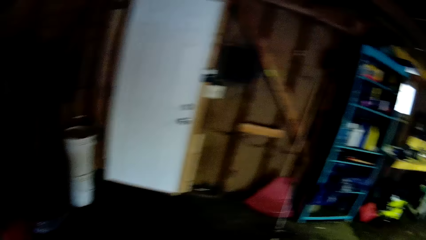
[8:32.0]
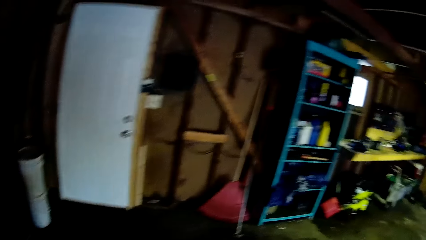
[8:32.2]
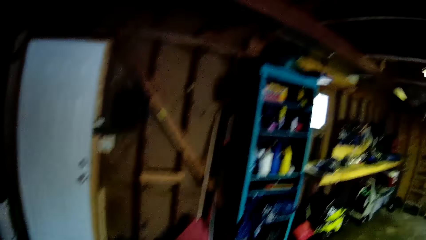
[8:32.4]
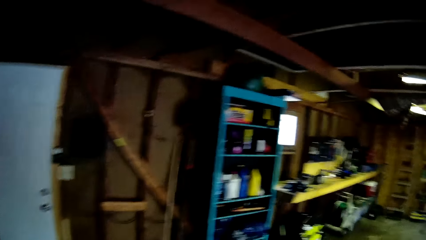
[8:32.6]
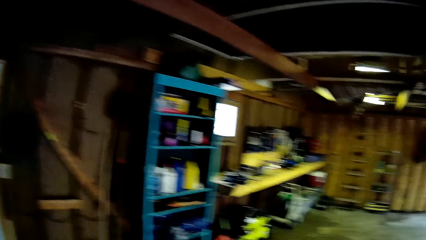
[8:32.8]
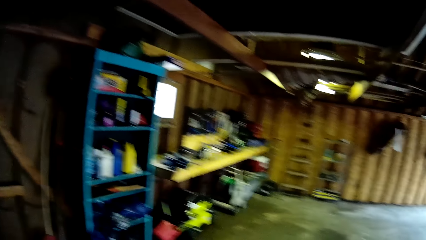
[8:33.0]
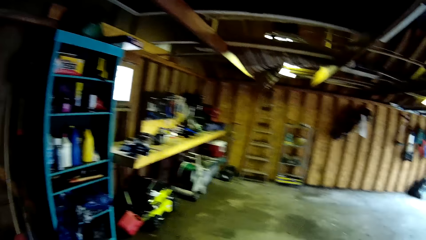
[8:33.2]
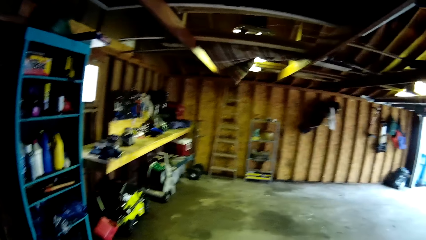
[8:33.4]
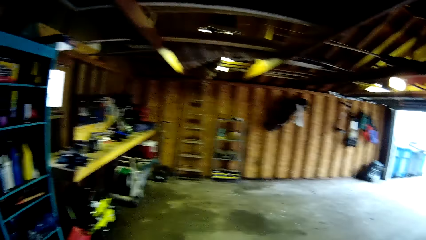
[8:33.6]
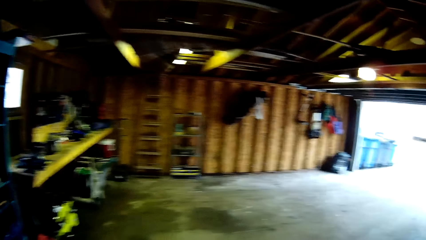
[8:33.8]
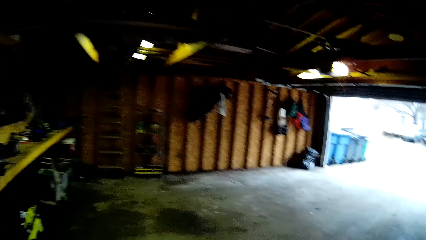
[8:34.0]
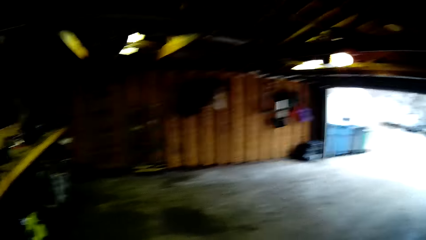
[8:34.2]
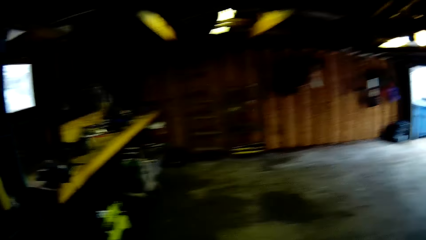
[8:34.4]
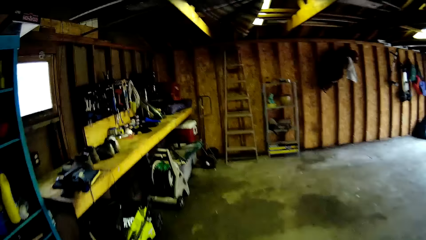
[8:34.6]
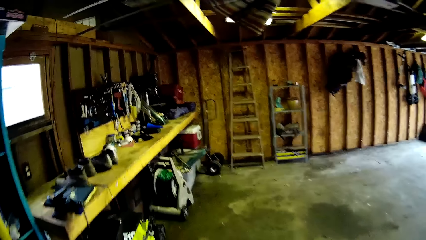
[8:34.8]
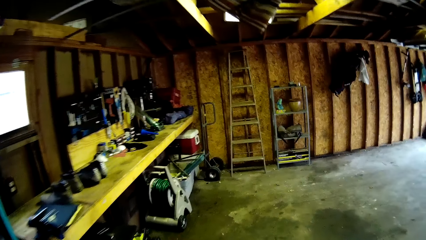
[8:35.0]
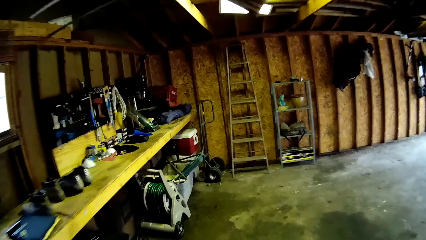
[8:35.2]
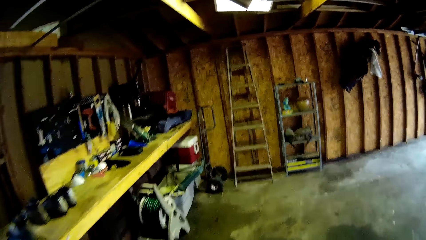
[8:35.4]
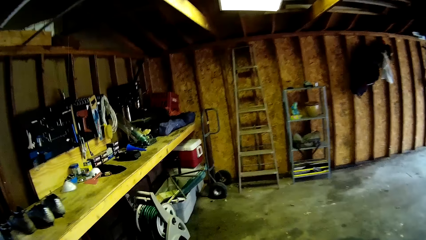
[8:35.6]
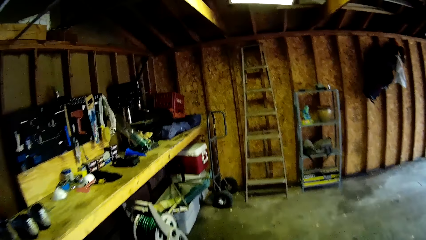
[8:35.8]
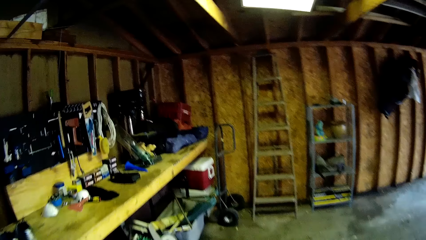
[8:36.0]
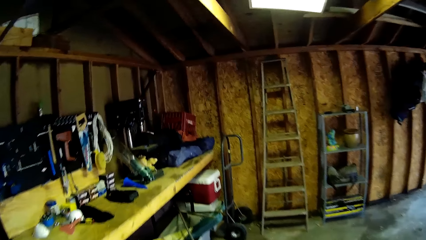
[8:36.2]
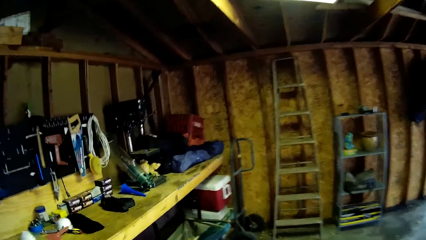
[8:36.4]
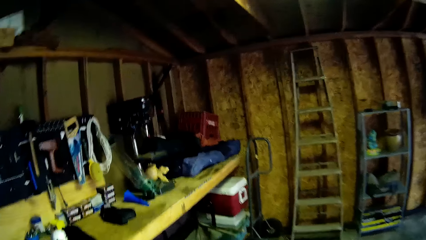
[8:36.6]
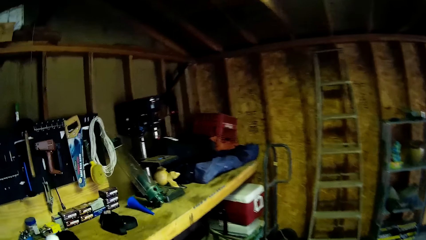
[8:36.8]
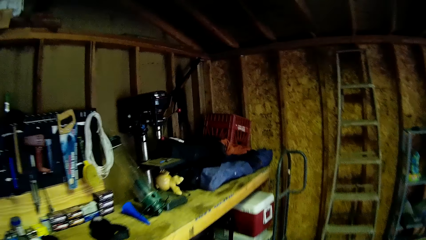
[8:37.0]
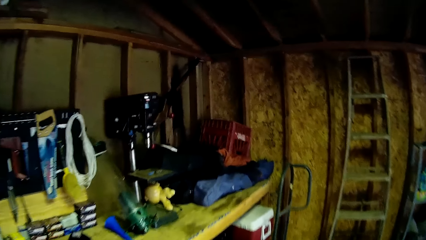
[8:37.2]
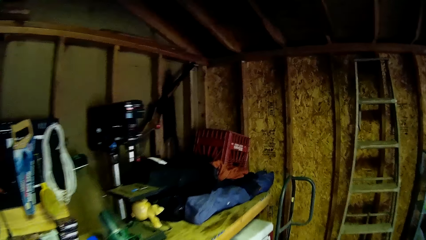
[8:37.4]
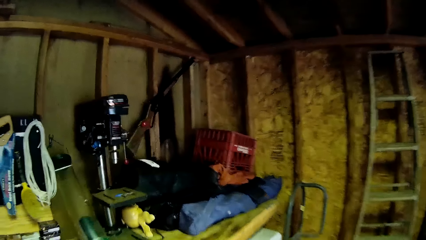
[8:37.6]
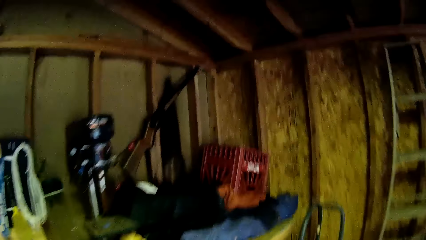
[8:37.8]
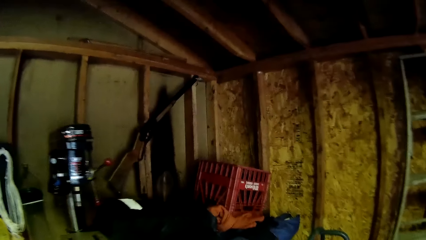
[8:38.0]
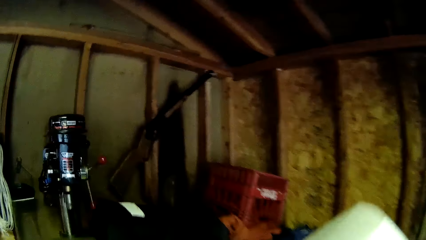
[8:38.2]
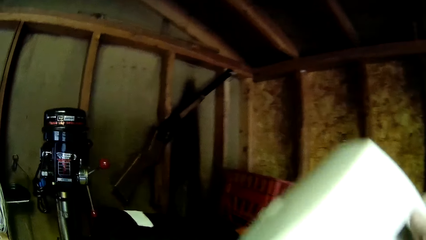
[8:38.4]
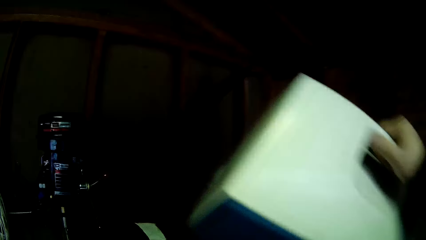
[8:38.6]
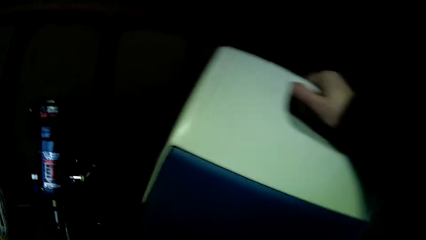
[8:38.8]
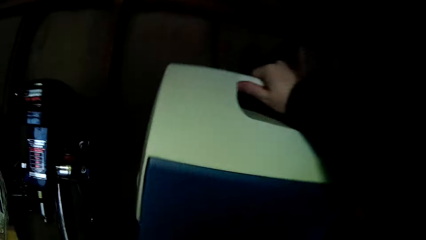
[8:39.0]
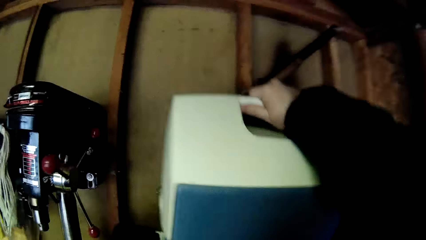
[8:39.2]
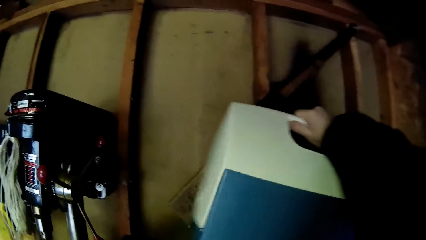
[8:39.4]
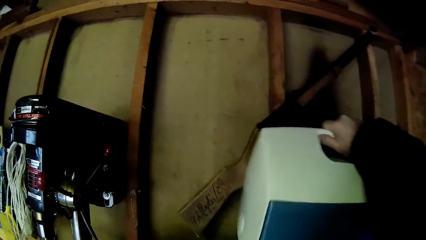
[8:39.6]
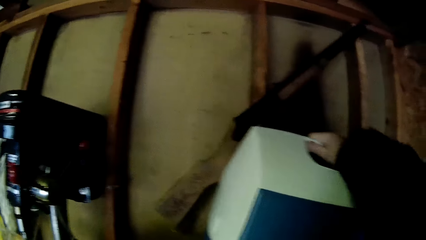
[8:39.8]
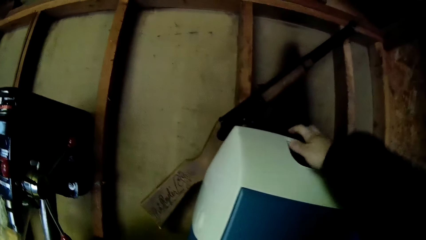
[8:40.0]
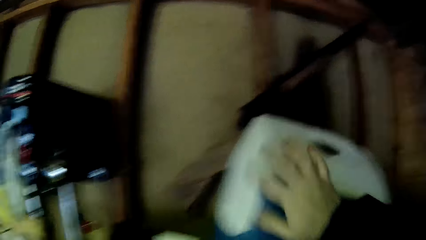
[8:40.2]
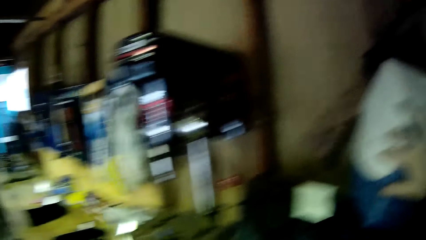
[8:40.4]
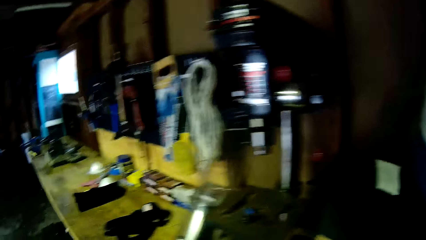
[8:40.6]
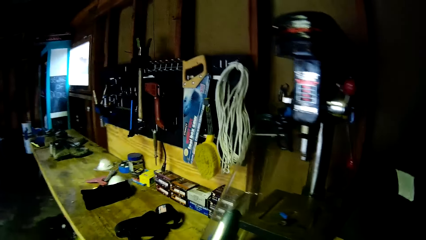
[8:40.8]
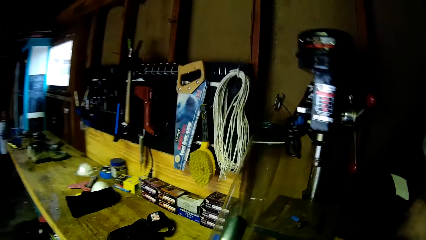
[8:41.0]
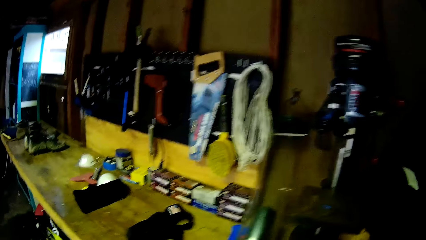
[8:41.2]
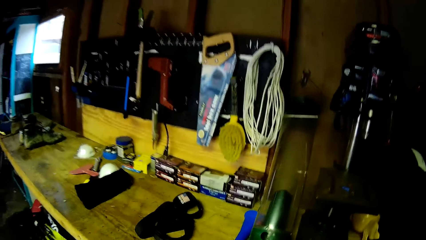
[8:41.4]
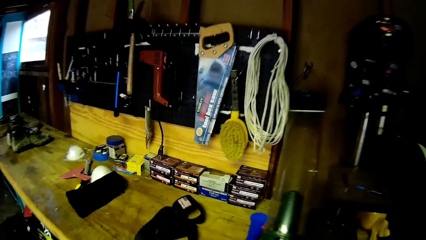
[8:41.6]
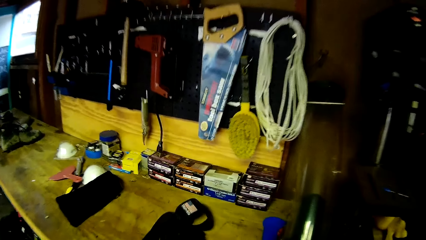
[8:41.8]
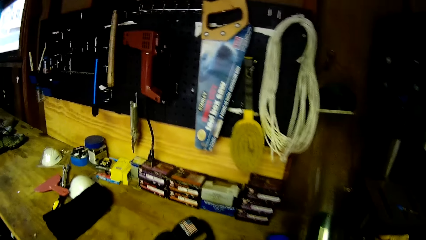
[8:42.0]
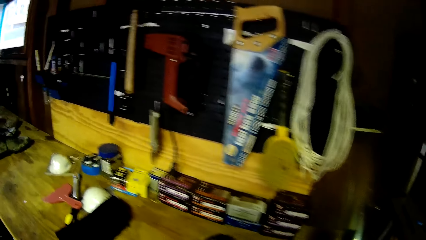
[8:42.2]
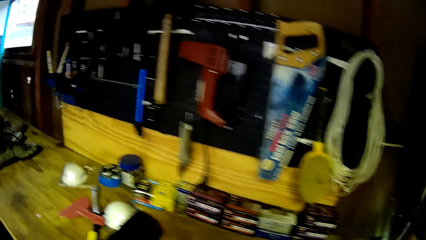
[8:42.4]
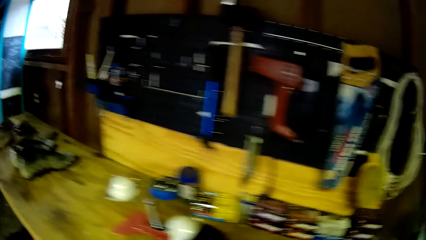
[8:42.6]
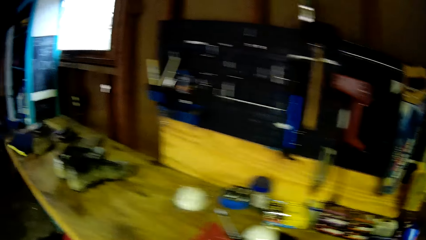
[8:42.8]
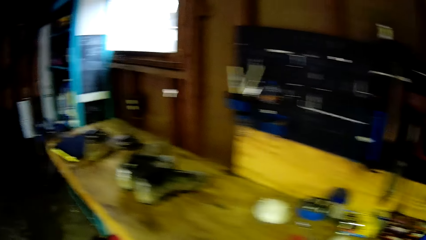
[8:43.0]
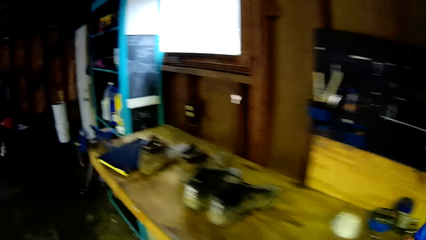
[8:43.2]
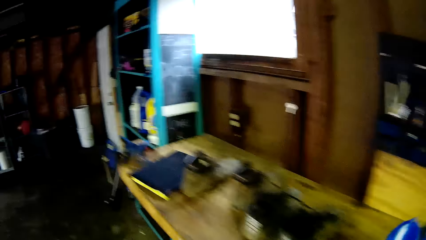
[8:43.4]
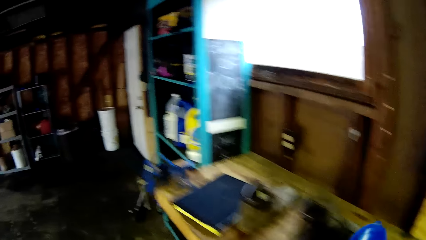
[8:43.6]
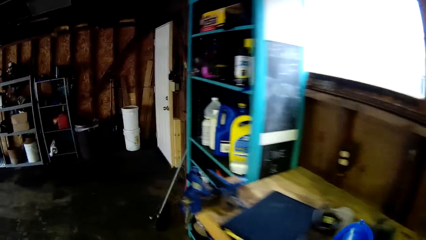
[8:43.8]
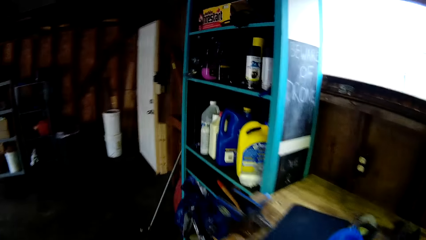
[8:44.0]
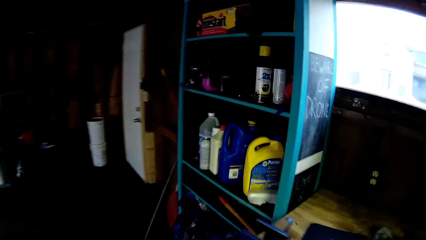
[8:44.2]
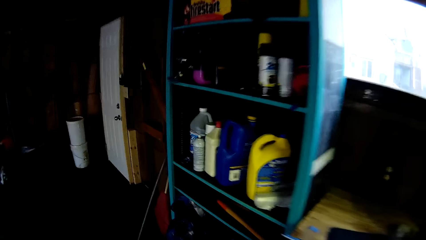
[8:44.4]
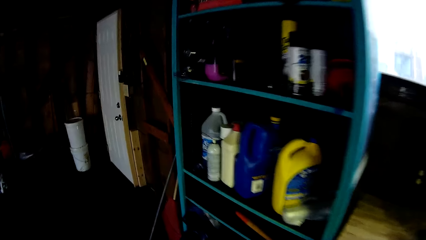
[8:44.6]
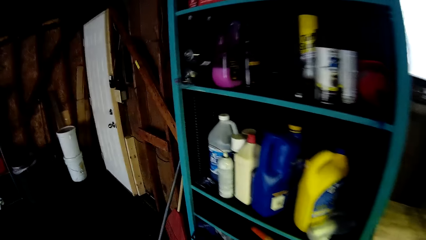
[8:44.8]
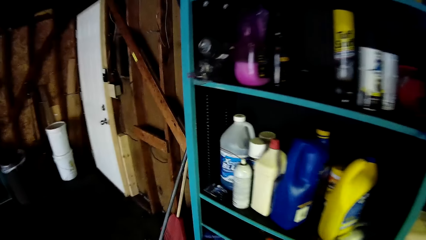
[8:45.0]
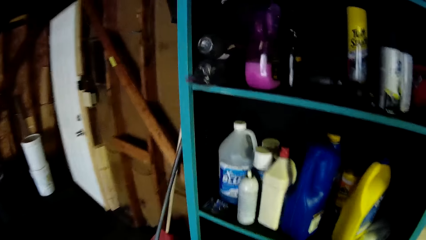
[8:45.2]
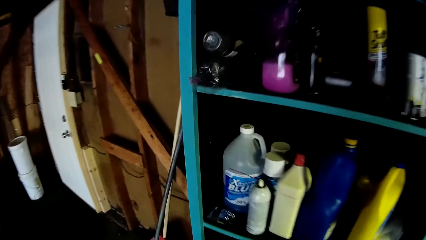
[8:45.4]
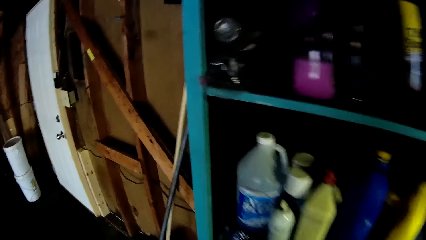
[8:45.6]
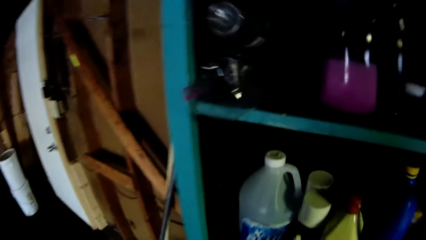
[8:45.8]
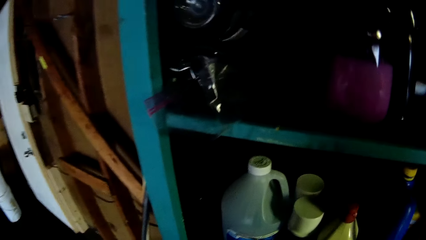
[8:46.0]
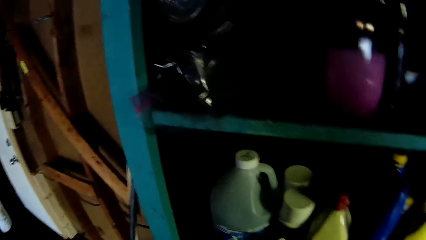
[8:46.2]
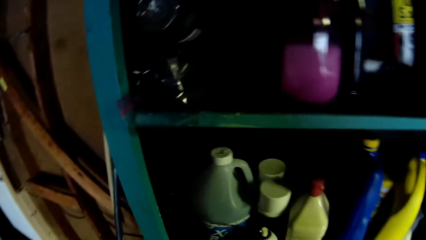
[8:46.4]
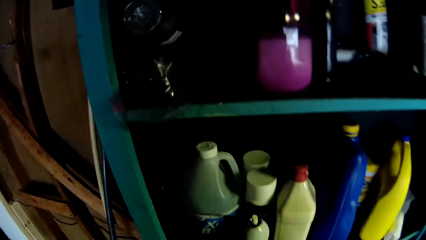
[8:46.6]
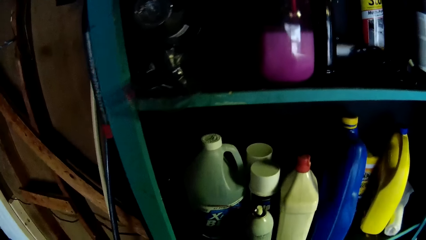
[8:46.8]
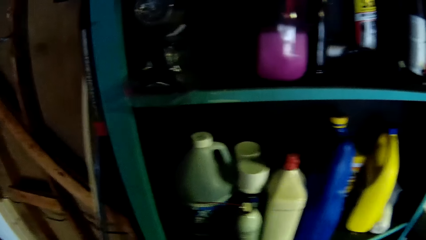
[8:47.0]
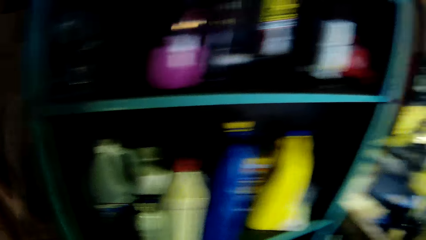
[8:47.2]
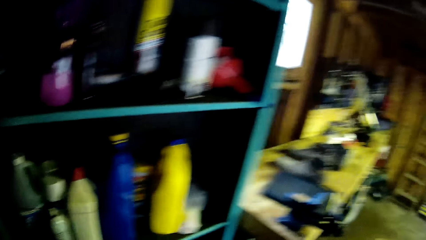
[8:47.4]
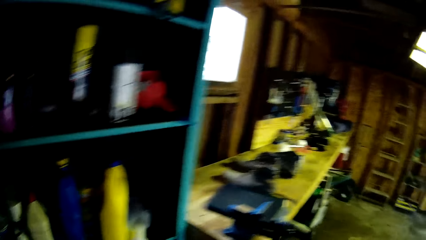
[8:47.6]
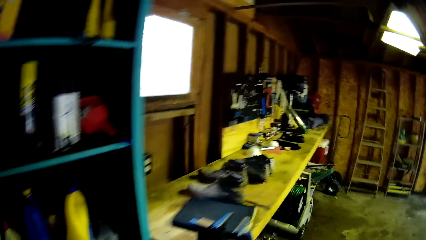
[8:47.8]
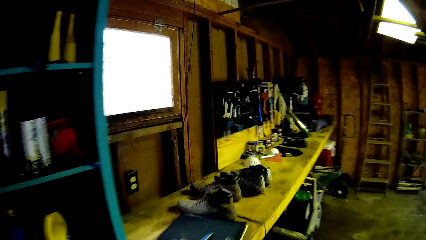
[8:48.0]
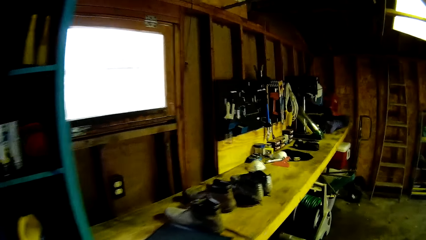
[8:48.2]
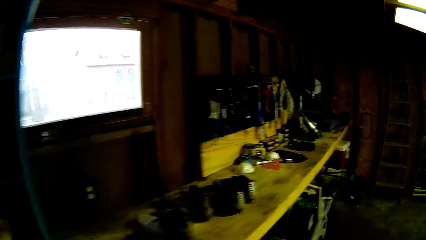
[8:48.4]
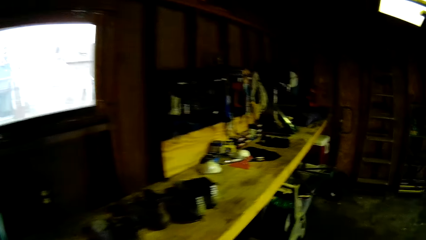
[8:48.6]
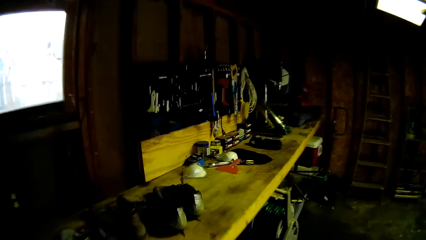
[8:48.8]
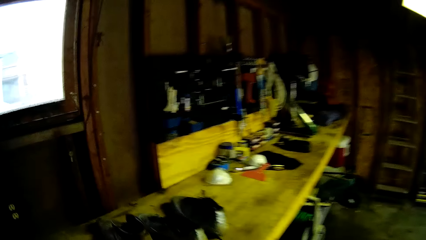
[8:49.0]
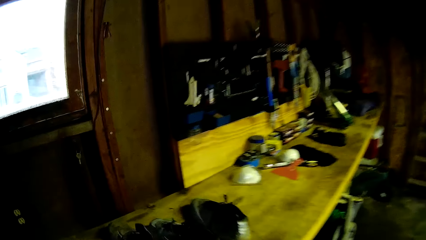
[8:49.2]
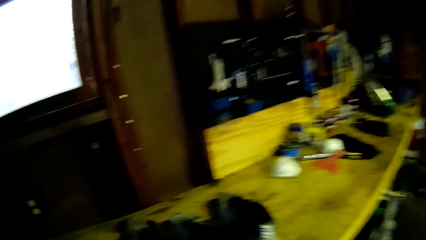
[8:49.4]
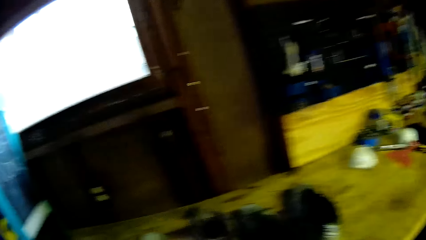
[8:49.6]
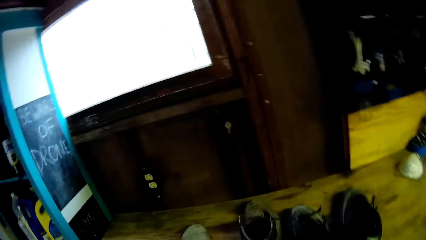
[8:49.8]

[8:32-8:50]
The camera wearer puts the jerrycan on the table. They walk around in the garage. They look towards a tool cabinet. They walk around in the garage.
